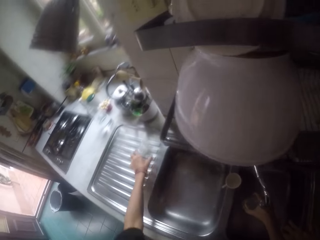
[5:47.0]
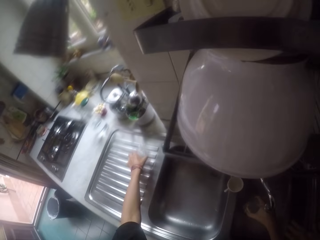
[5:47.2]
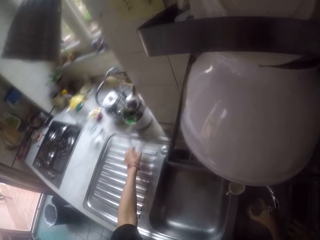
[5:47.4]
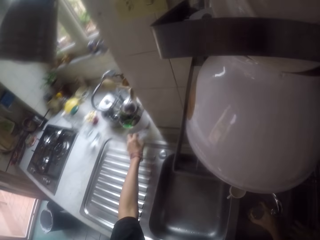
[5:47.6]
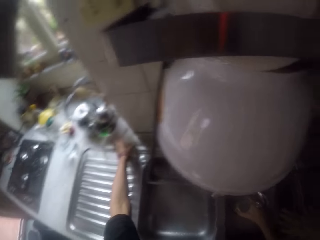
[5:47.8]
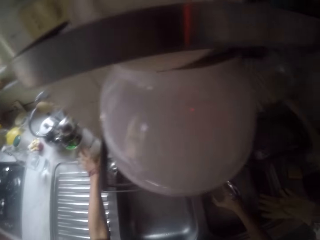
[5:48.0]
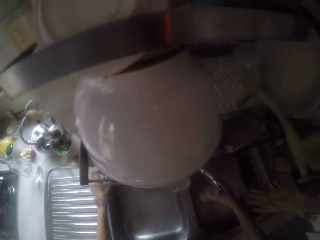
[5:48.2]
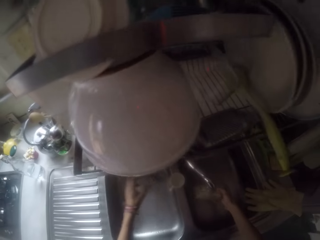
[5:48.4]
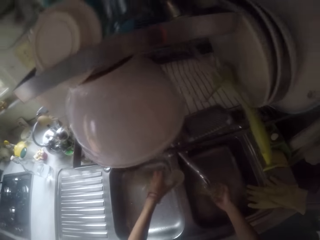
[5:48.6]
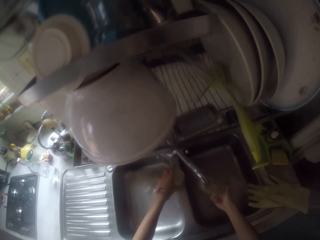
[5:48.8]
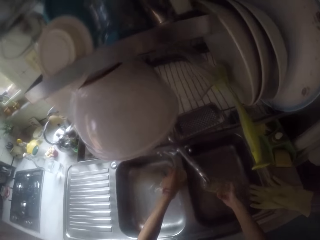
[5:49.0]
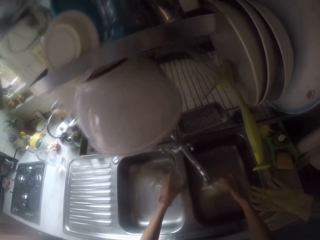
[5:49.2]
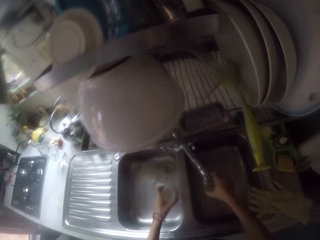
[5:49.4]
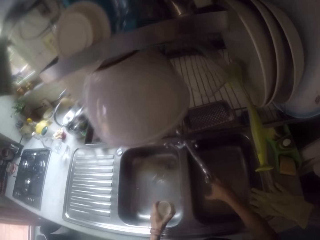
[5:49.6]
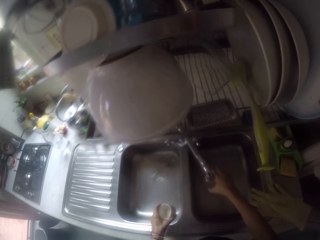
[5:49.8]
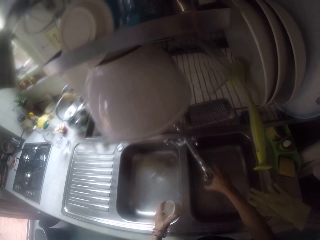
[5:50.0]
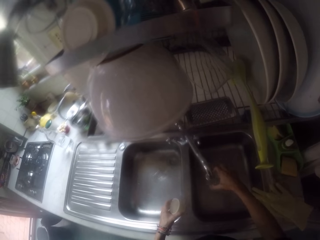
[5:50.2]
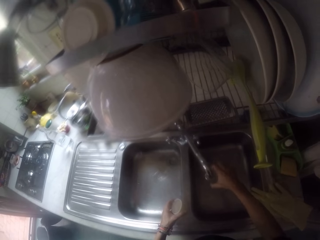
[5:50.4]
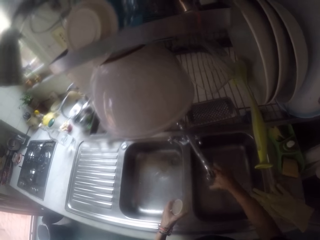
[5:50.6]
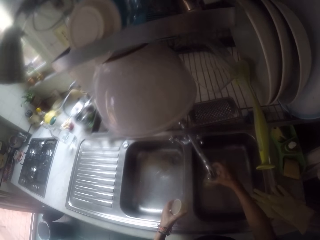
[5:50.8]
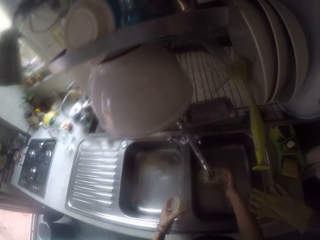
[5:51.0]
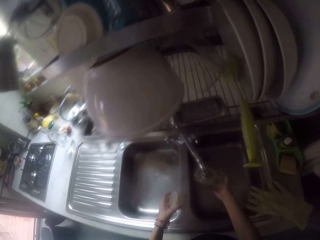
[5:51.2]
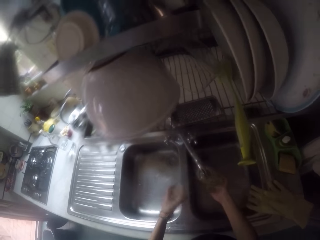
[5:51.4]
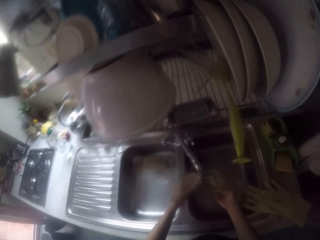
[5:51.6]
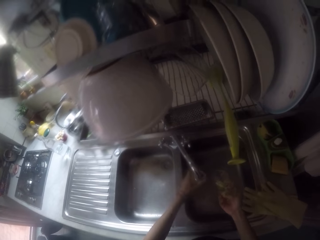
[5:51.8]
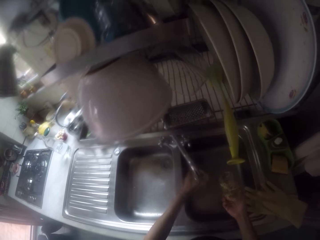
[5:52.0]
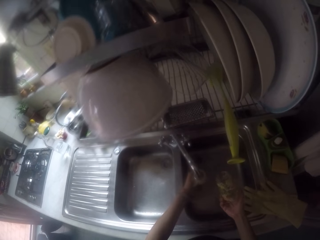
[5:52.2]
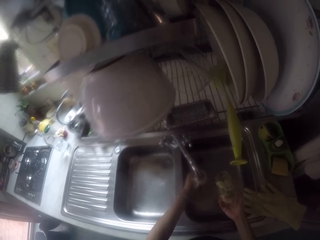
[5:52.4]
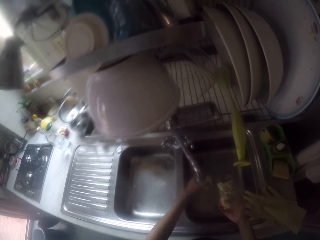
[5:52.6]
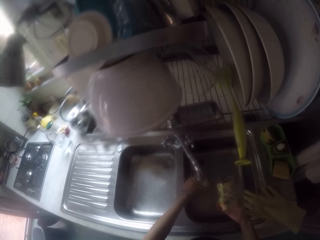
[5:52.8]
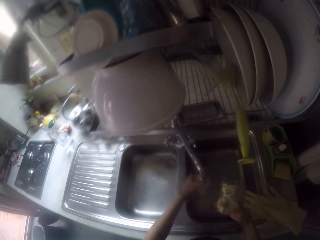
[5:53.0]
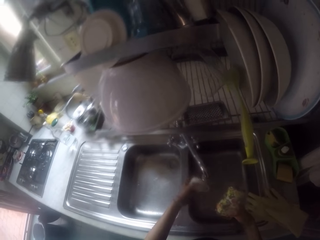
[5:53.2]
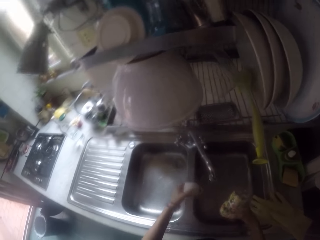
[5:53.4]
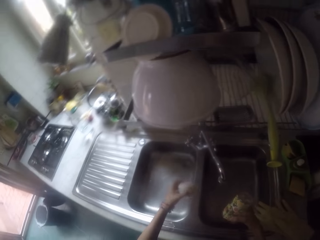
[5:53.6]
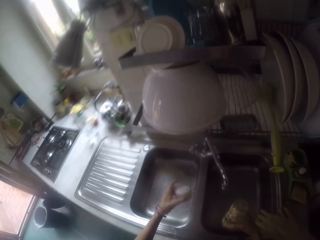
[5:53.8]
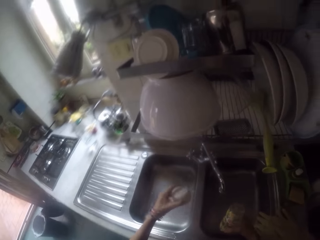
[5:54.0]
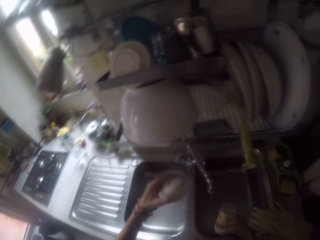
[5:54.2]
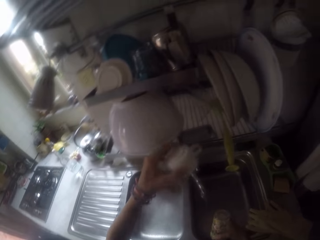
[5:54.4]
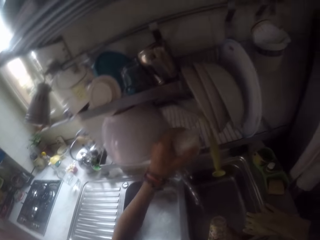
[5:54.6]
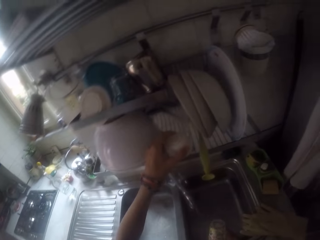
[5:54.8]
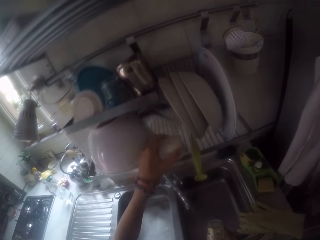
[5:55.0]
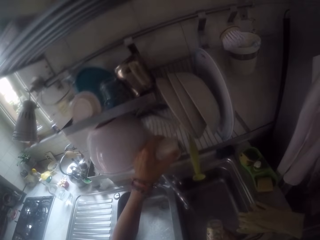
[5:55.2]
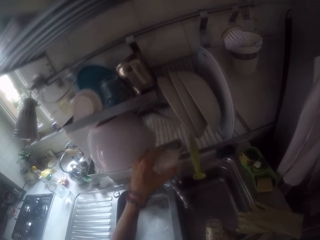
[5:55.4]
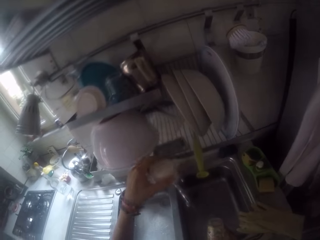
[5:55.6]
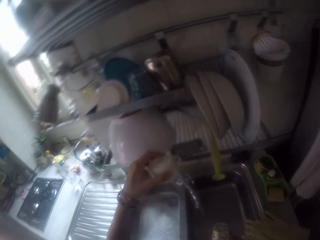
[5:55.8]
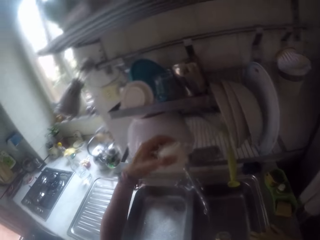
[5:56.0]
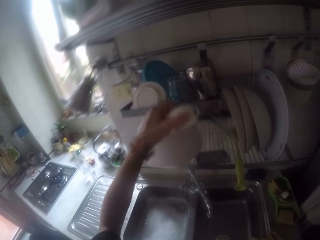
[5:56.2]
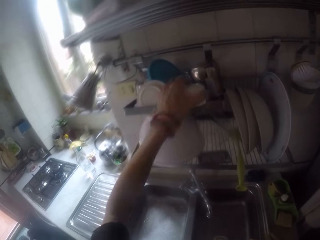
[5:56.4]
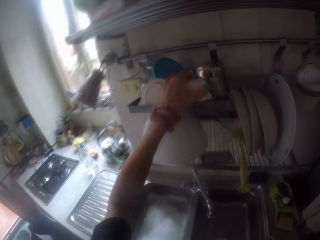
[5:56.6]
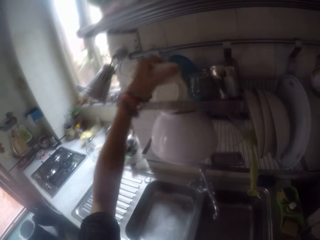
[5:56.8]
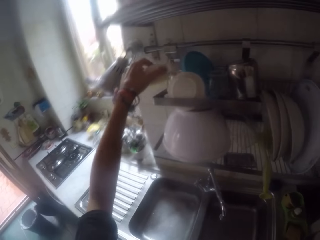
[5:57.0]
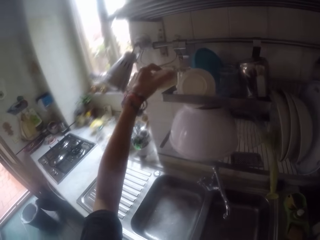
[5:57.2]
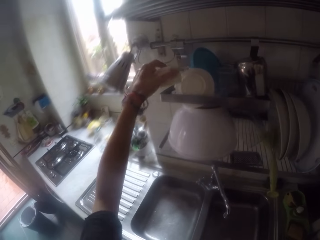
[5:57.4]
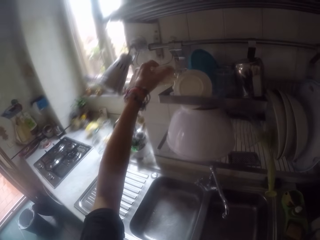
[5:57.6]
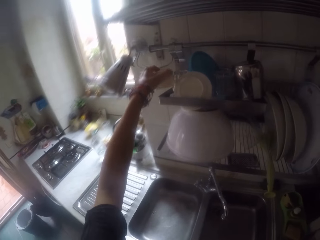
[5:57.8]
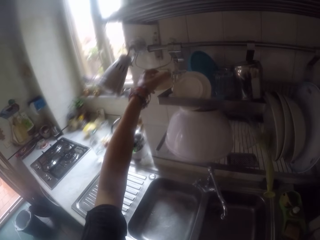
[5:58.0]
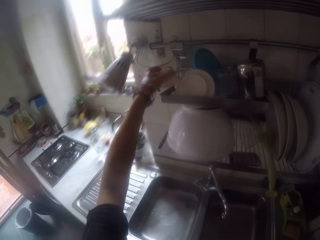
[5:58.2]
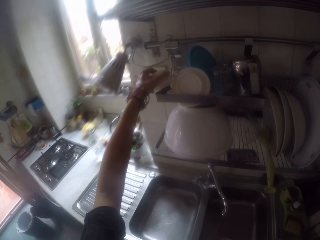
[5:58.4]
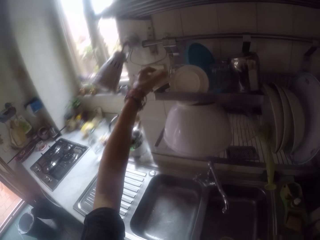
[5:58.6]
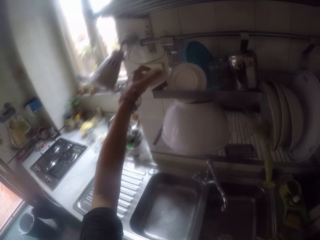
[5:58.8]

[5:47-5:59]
The camera wearer moves something on the sink. They put something away. They pick a cup from the sink. They rinse the cup with the tap water. They place the cup on the utensils rack.

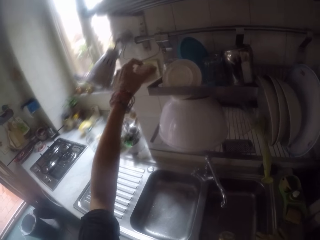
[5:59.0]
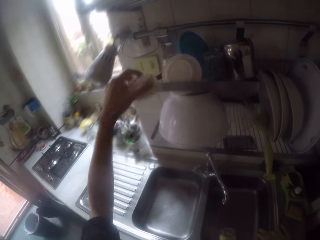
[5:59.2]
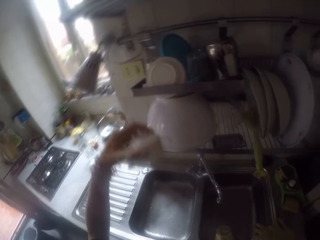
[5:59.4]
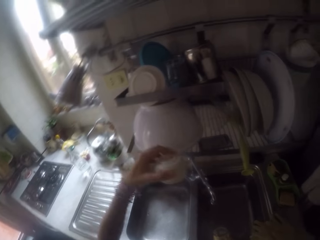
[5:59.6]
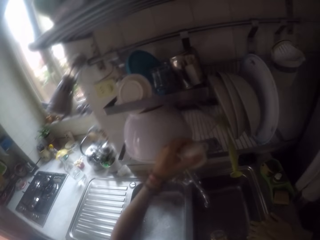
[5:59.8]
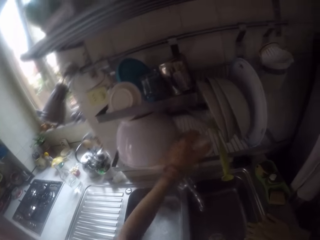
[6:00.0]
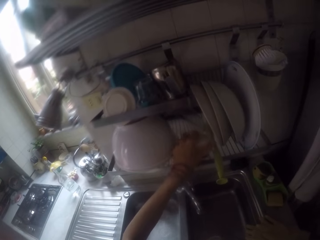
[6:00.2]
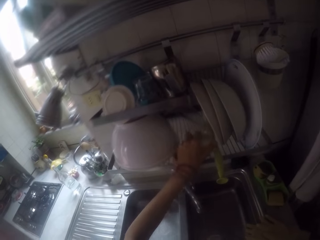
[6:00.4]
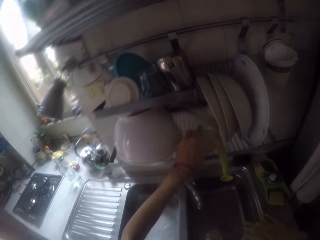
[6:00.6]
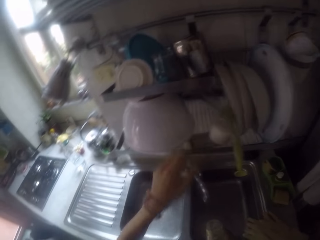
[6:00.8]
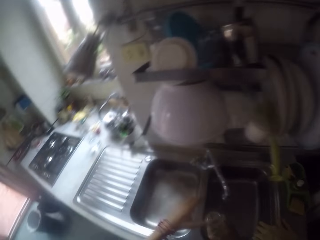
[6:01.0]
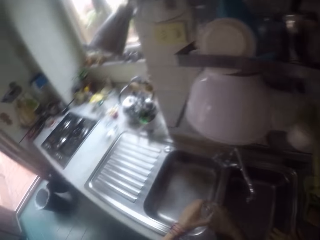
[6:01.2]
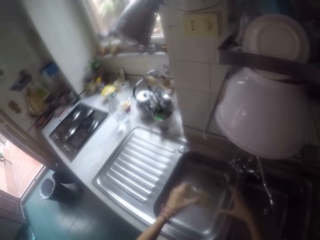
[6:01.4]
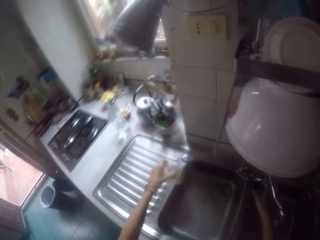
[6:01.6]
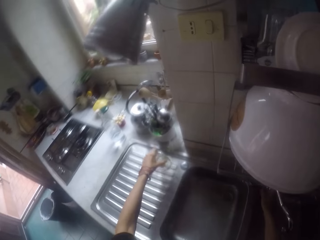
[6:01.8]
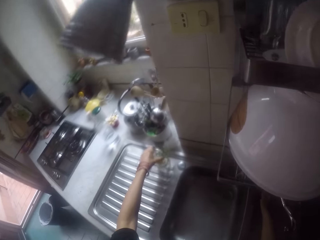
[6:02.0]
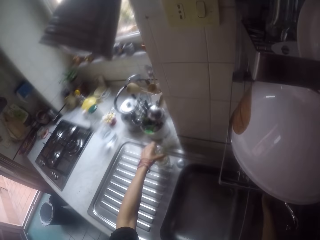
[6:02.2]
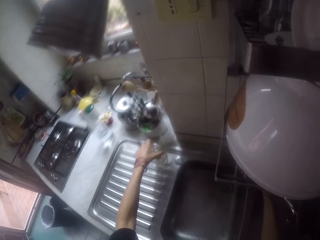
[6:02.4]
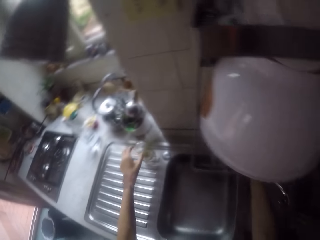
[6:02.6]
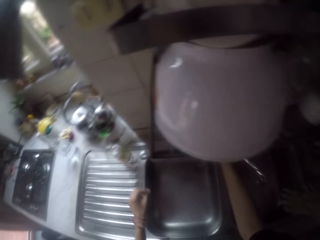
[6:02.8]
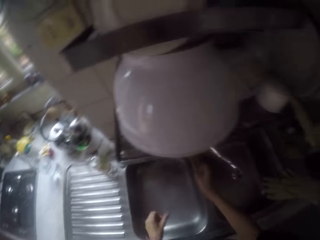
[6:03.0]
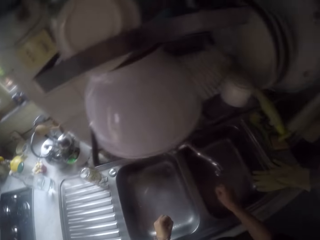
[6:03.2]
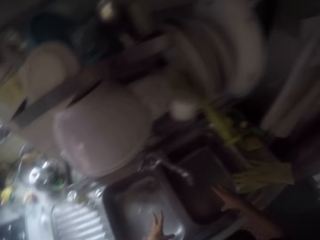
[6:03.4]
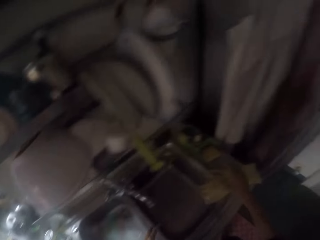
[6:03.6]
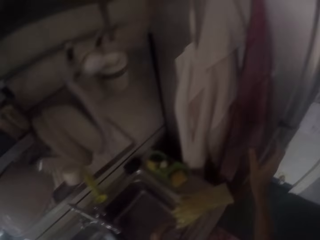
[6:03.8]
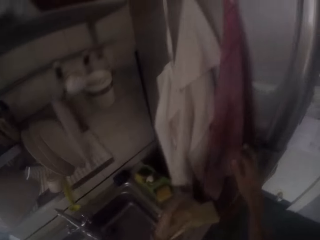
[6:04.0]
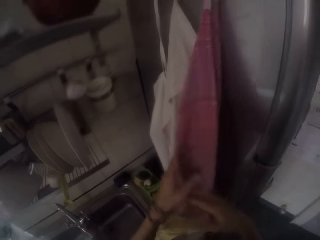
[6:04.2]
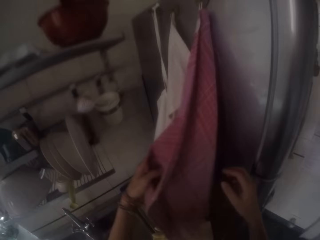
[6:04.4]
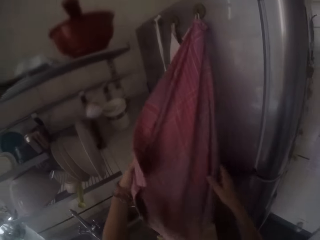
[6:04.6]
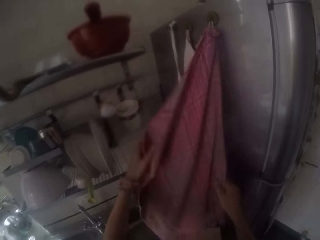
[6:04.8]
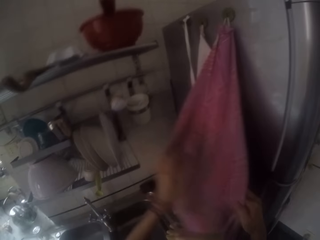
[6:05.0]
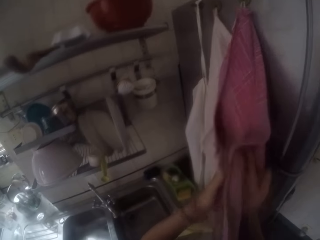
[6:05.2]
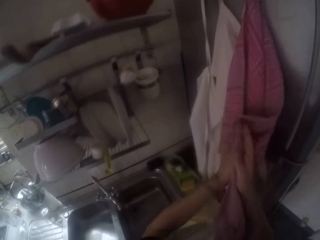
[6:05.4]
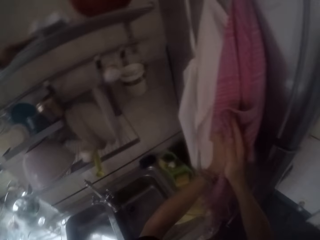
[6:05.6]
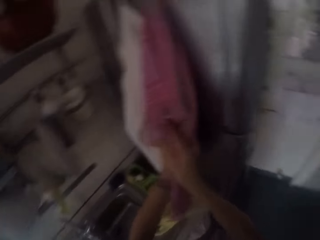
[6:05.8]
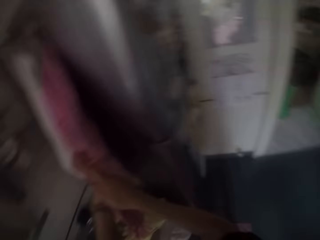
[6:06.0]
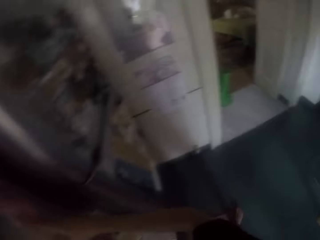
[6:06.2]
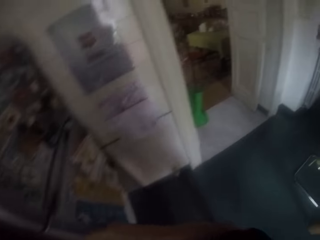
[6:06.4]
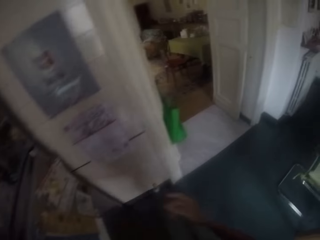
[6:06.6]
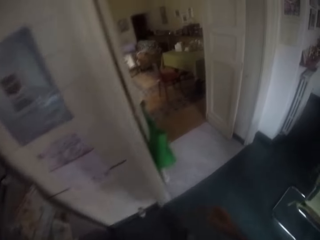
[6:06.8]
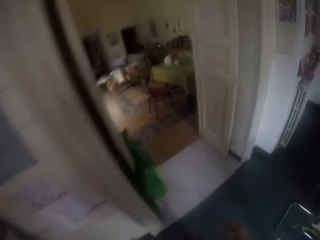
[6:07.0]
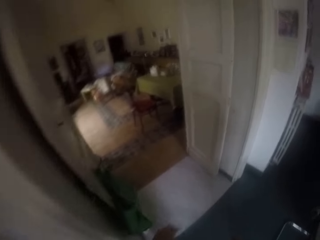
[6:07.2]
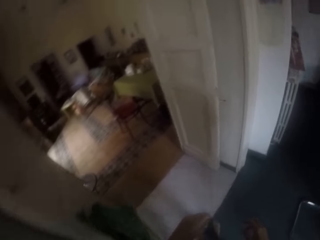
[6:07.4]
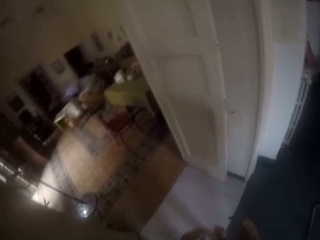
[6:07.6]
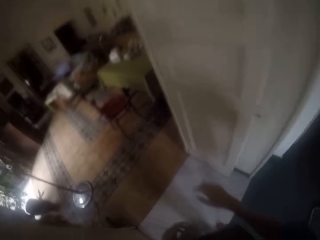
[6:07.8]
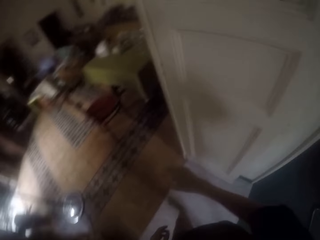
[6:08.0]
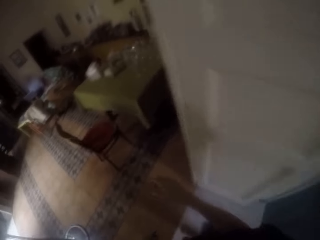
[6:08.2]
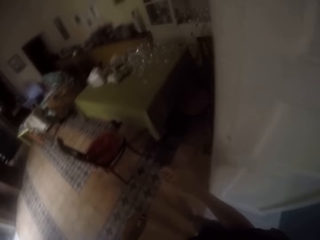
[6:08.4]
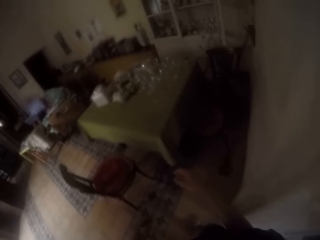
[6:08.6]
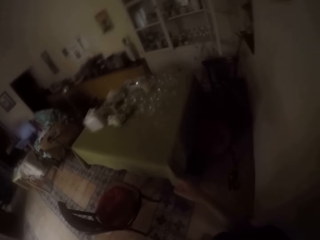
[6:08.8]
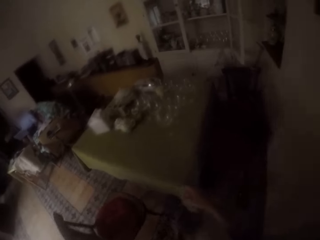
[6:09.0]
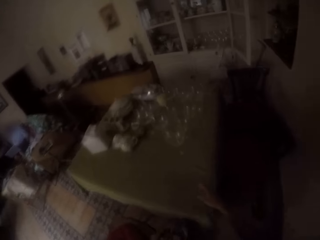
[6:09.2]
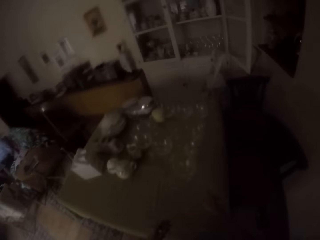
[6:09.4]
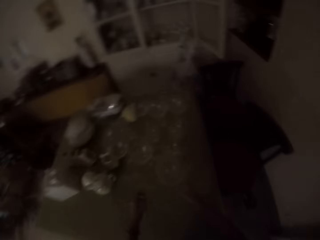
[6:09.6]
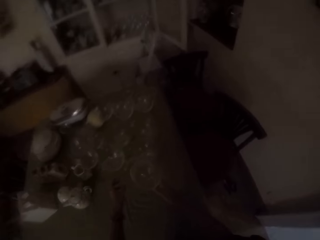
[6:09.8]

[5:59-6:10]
The camera wearer places the glass on the sink. He wipes his hands with the piece of cloth. He walks to the table.
